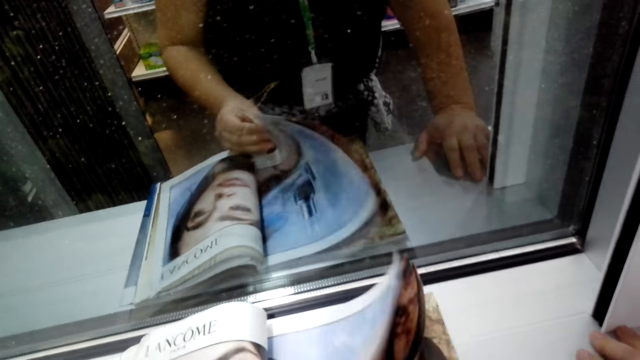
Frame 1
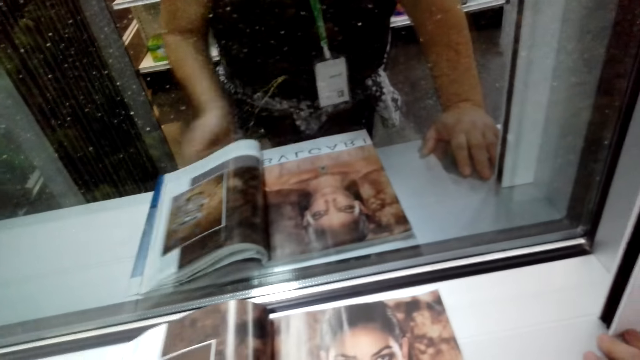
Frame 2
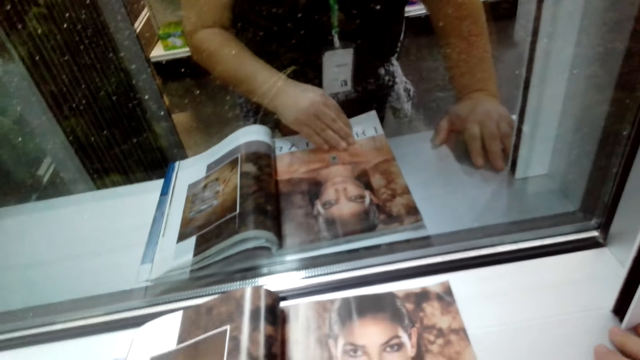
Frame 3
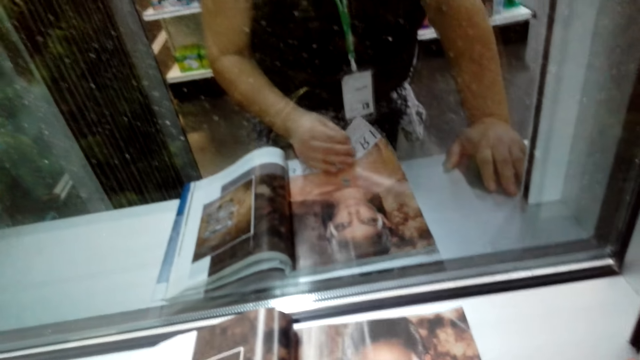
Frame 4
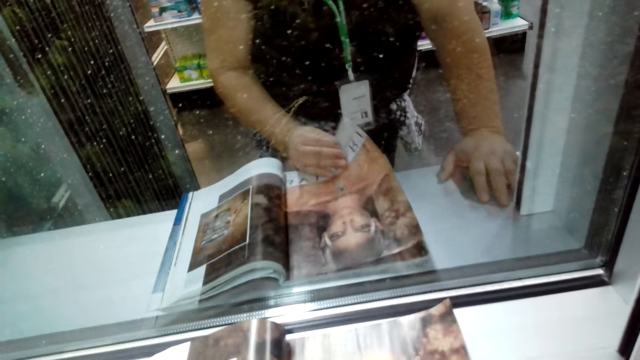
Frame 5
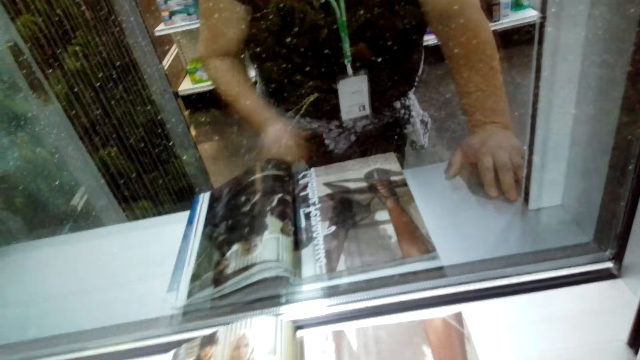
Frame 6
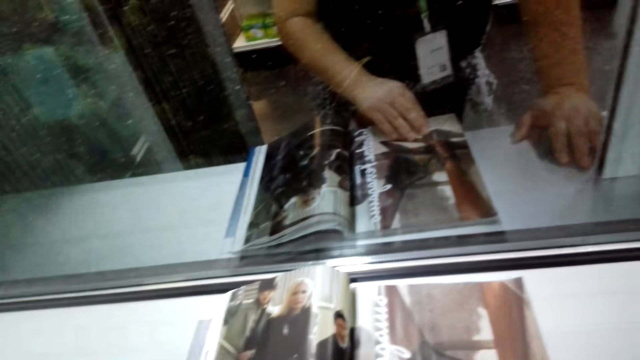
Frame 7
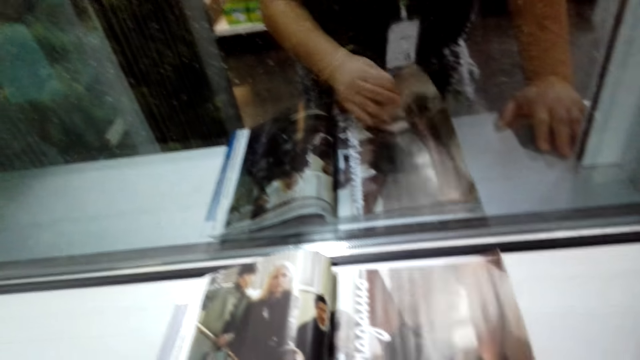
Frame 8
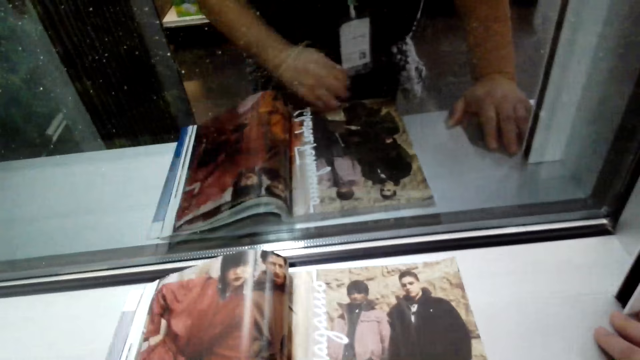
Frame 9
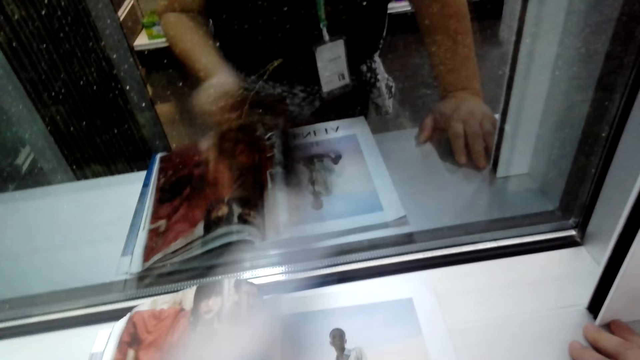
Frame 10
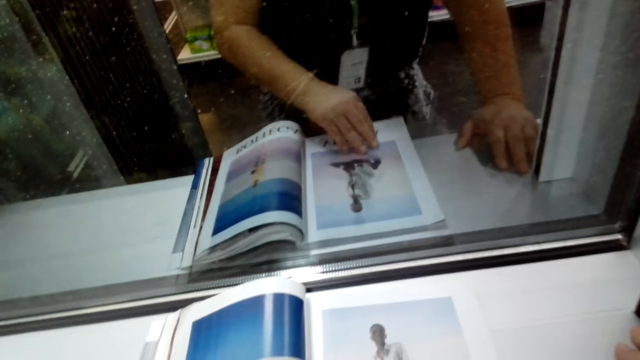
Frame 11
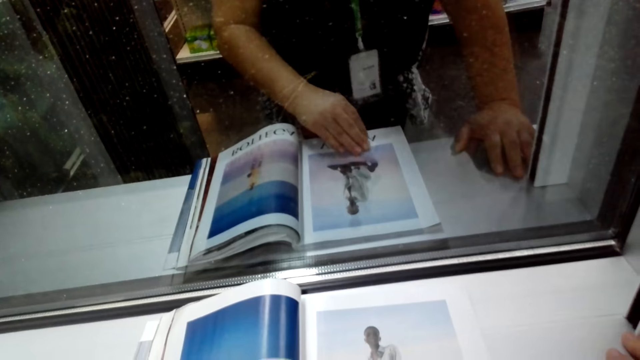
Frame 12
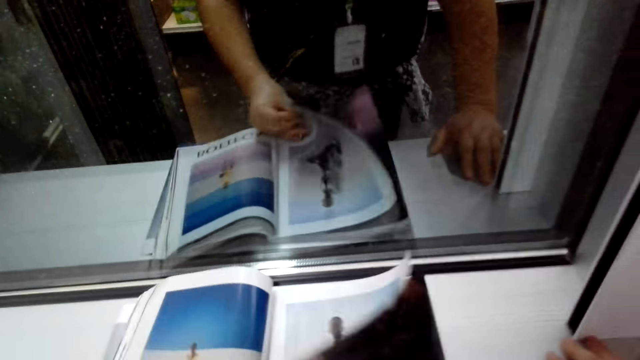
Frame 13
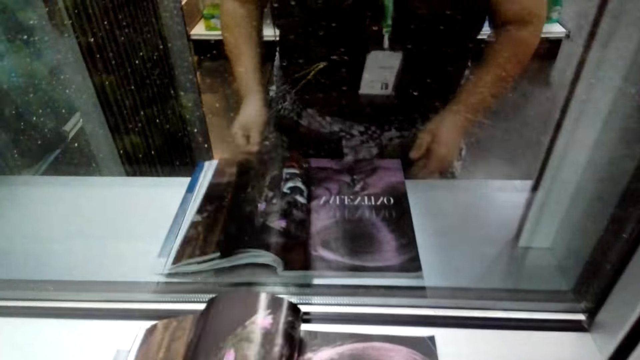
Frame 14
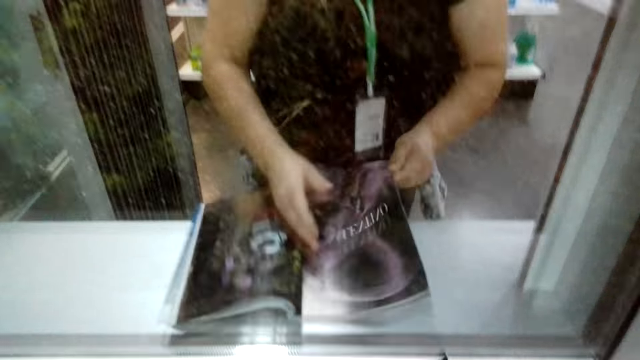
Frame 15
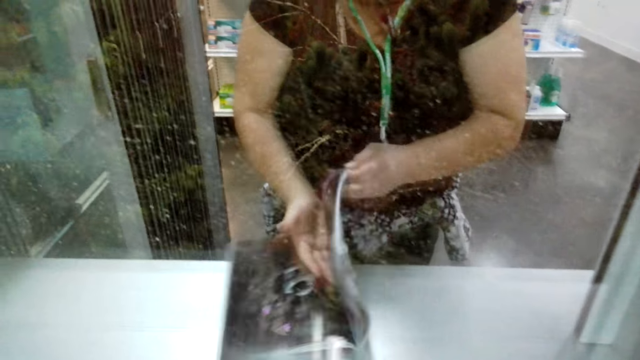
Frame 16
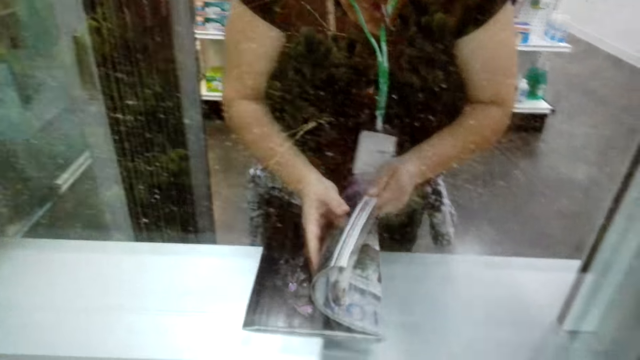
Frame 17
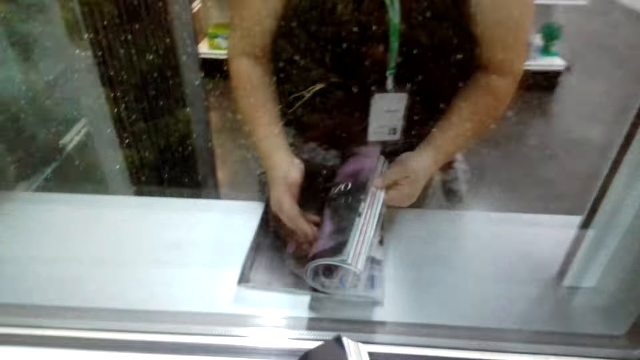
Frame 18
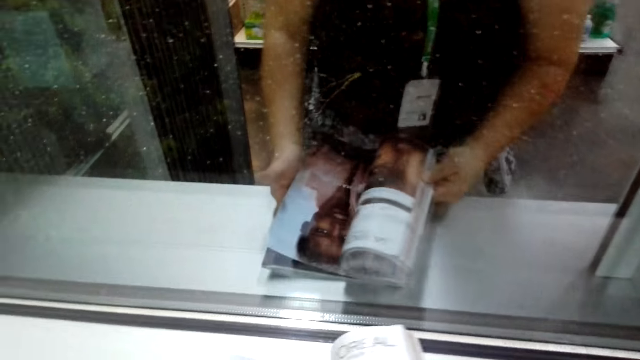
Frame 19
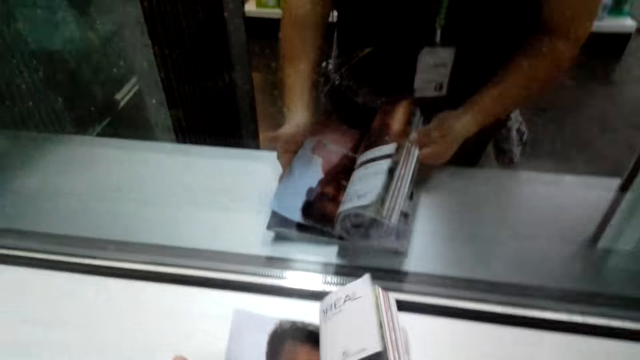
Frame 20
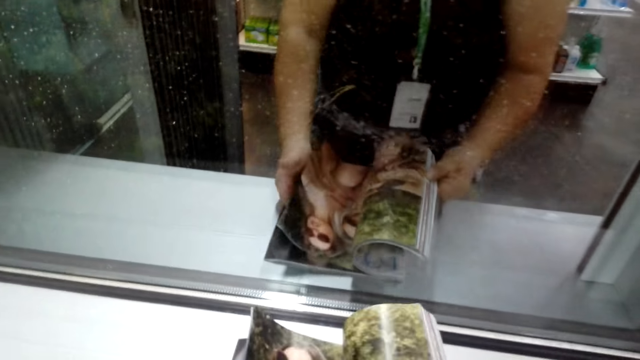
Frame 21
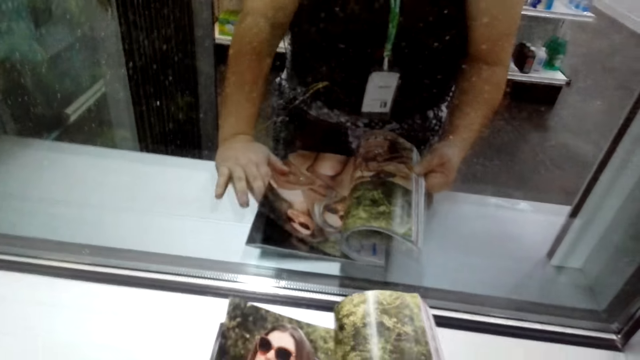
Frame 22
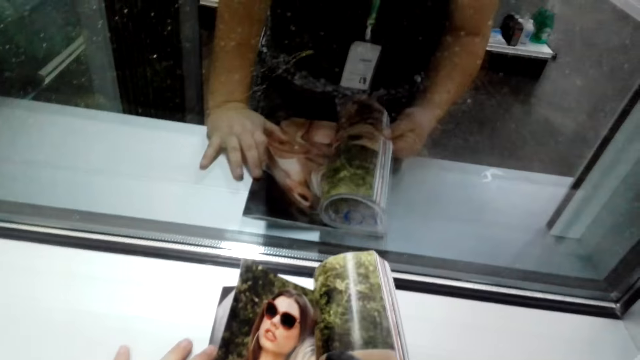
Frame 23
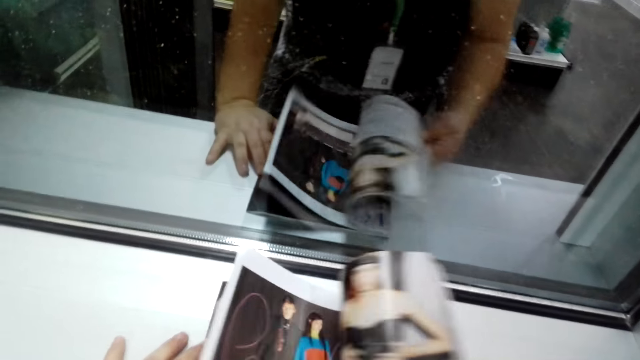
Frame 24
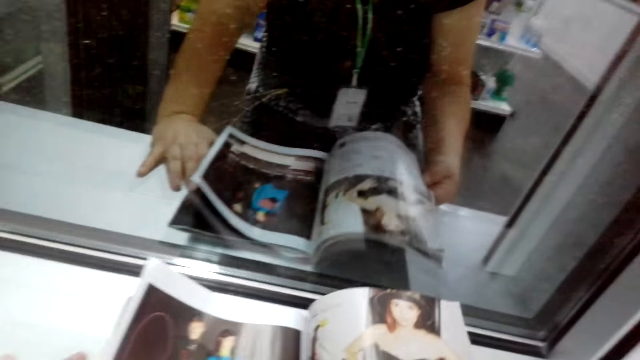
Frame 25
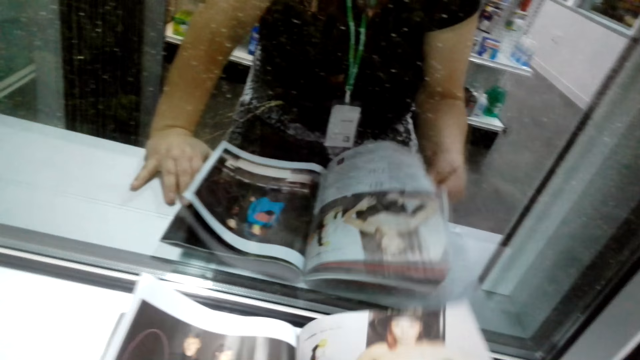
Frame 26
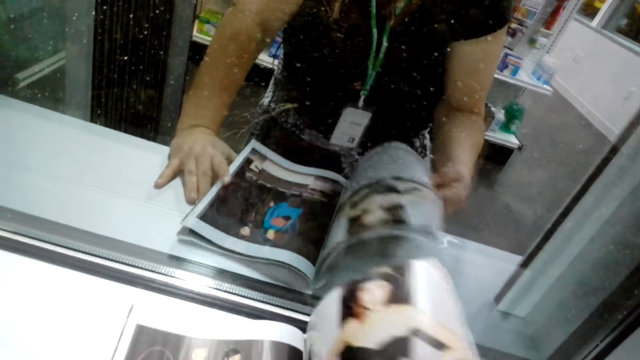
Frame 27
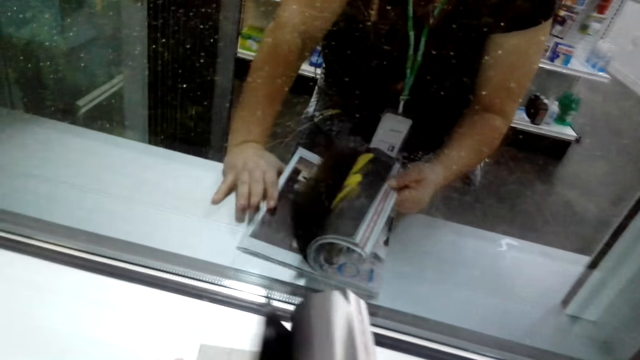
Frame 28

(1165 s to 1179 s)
The camera wearer converses with someone. They close the magazine. They turn the magazine pages.

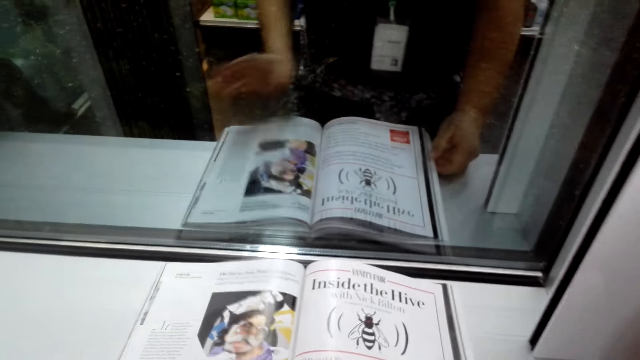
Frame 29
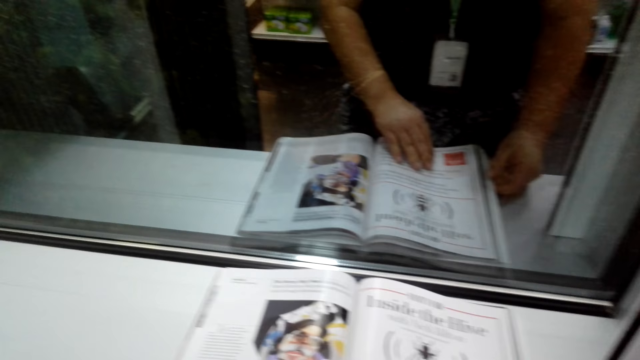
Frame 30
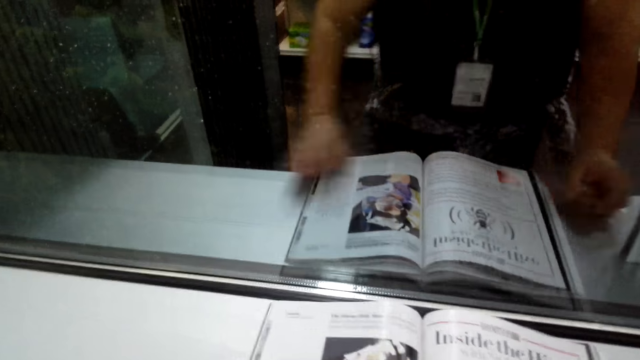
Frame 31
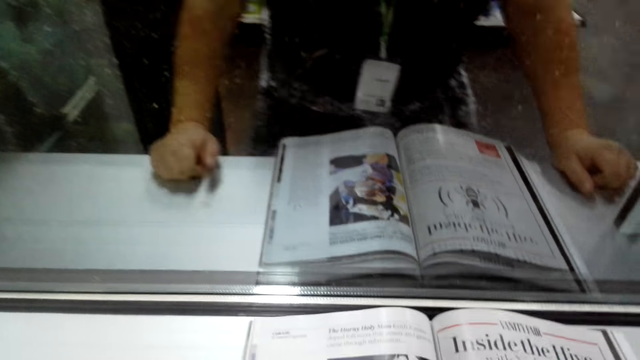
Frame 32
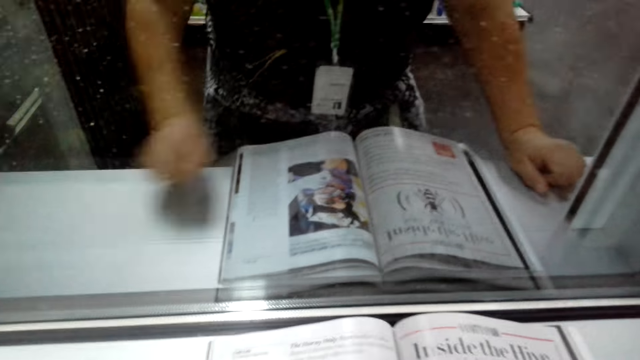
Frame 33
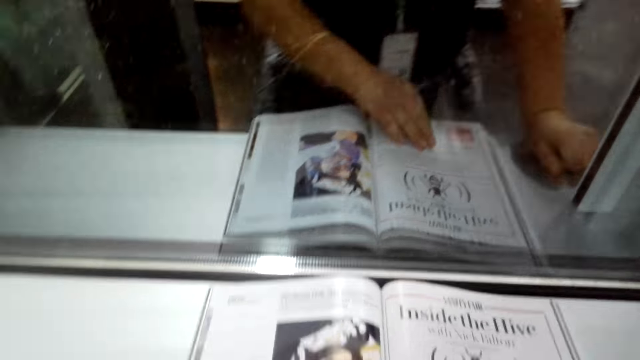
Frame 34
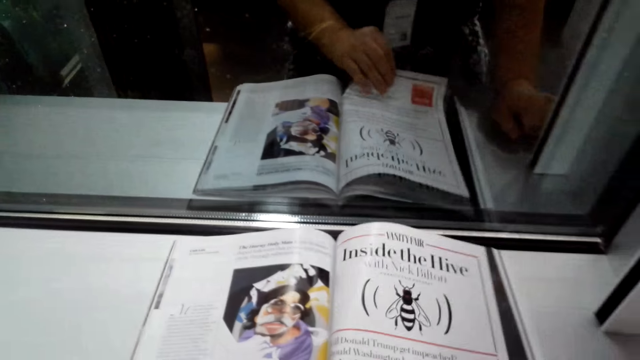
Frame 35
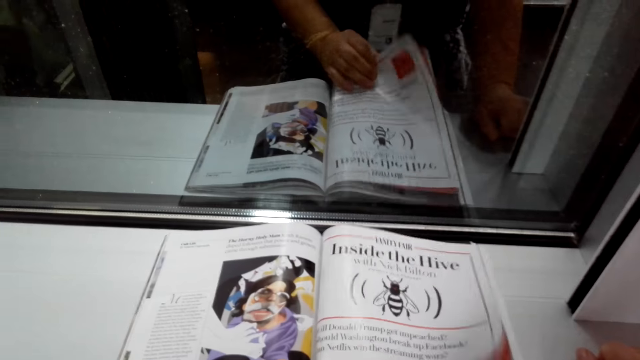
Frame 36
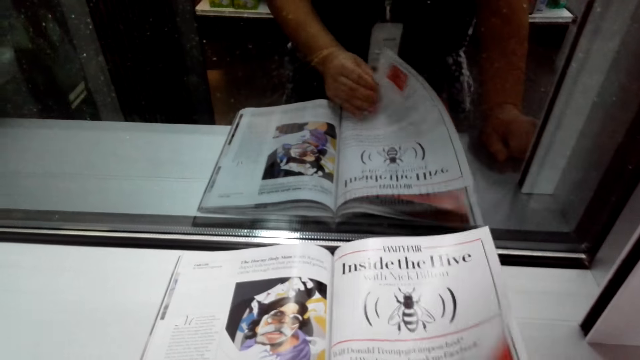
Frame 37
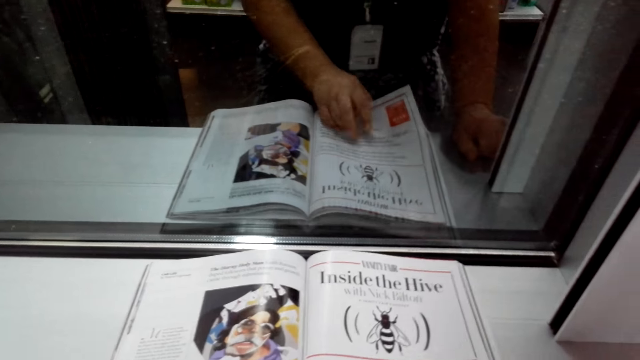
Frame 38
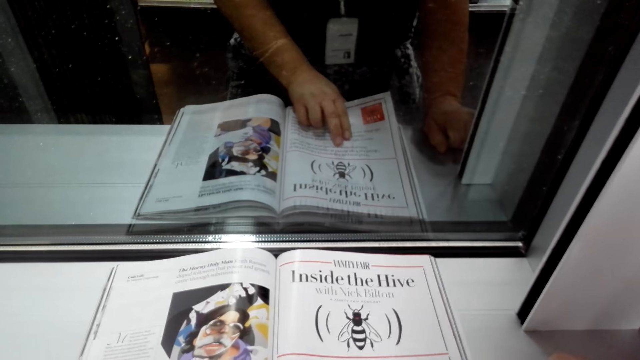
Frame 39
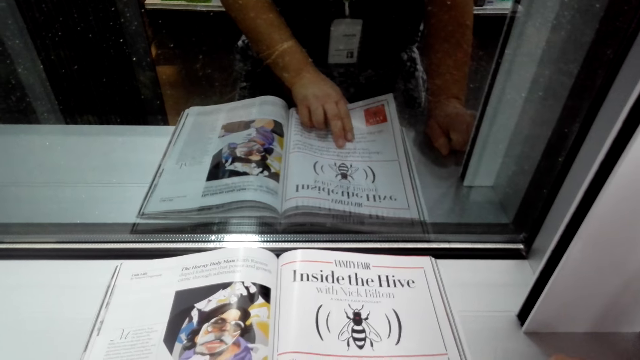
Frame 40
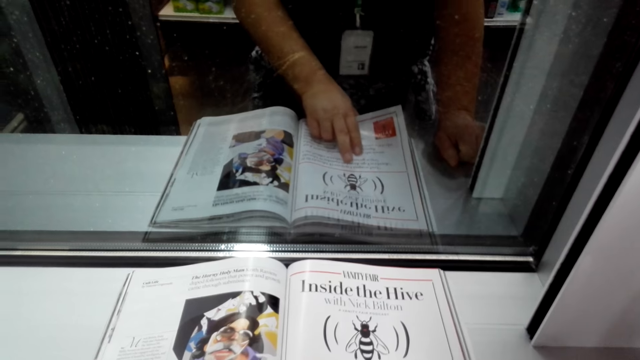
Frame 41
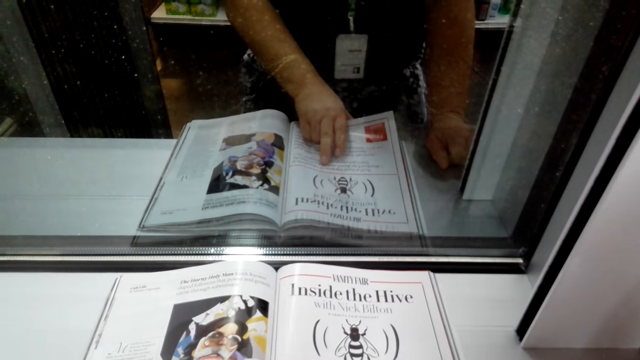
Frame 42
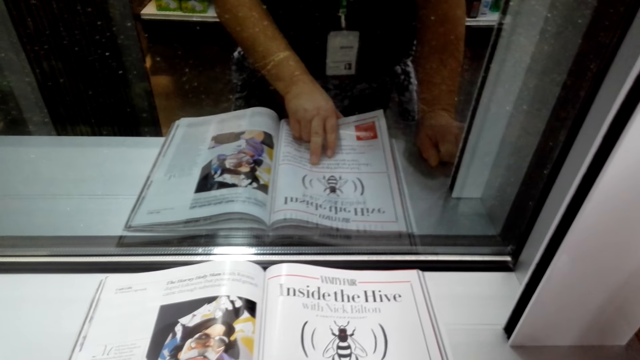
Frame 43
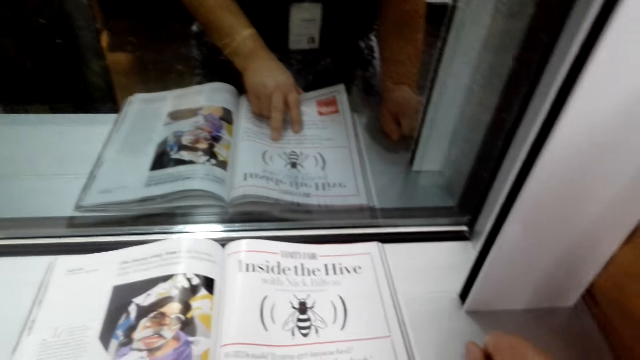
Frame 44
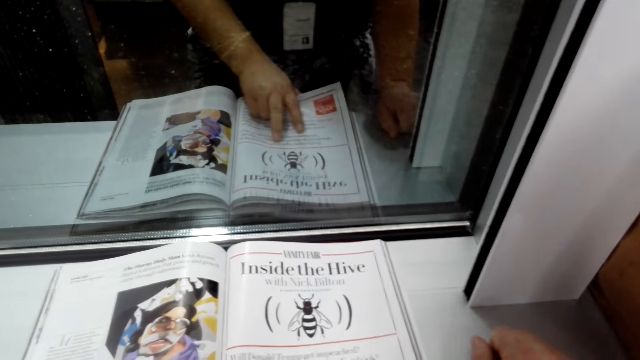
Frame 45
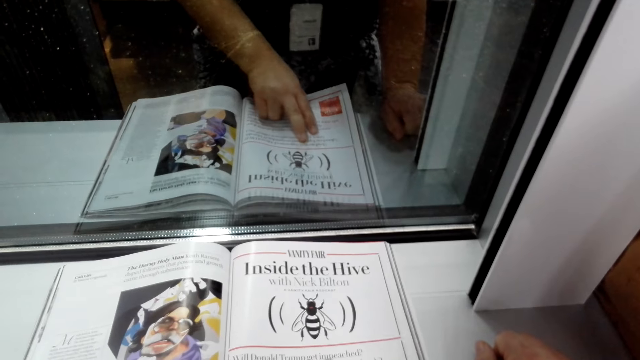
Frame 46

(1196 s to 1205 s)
The camera wearer looks at the magazine.
